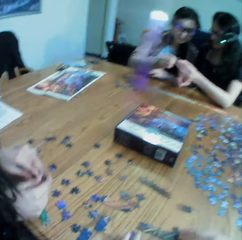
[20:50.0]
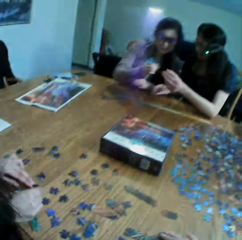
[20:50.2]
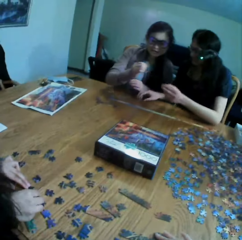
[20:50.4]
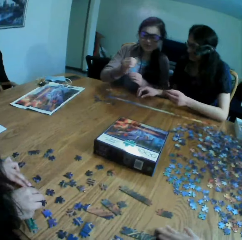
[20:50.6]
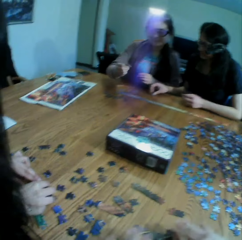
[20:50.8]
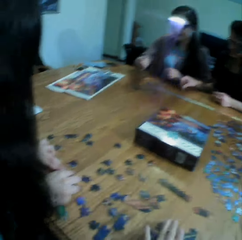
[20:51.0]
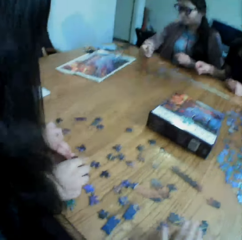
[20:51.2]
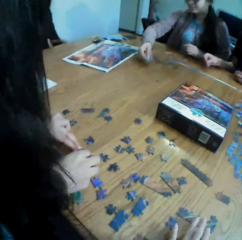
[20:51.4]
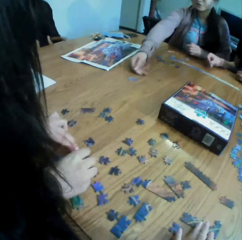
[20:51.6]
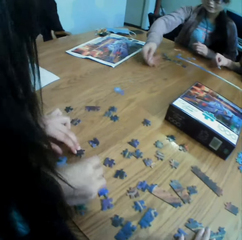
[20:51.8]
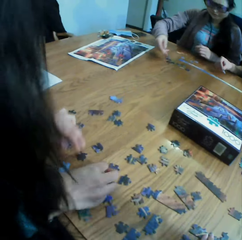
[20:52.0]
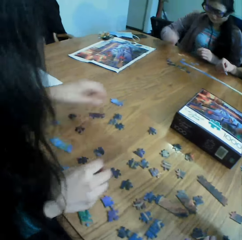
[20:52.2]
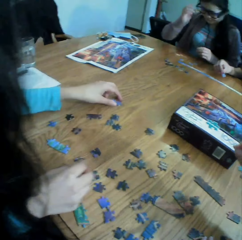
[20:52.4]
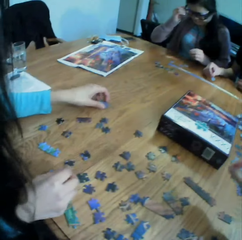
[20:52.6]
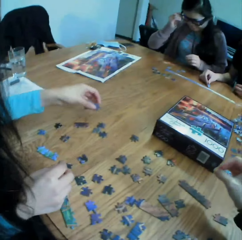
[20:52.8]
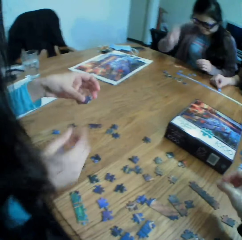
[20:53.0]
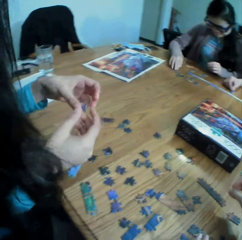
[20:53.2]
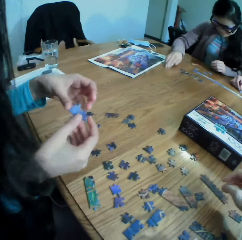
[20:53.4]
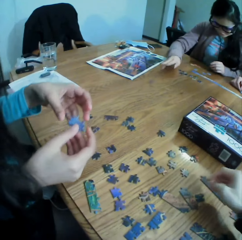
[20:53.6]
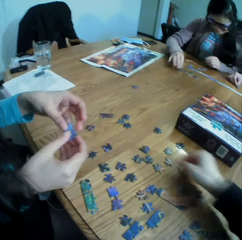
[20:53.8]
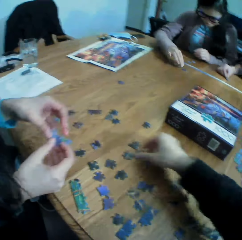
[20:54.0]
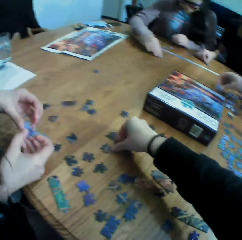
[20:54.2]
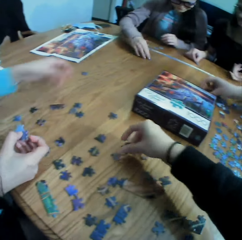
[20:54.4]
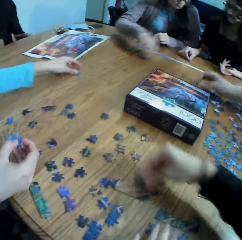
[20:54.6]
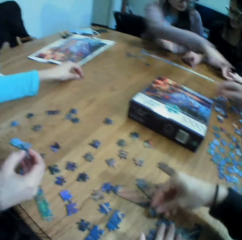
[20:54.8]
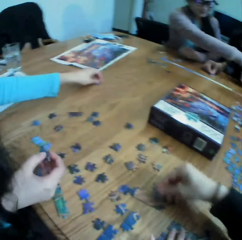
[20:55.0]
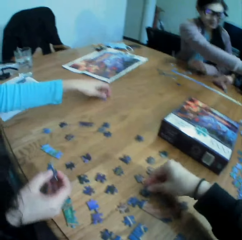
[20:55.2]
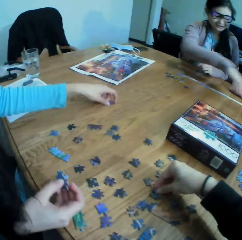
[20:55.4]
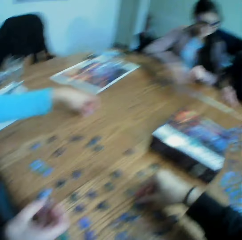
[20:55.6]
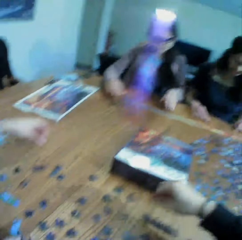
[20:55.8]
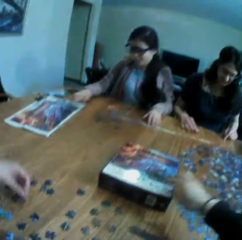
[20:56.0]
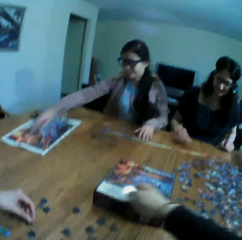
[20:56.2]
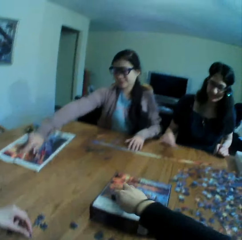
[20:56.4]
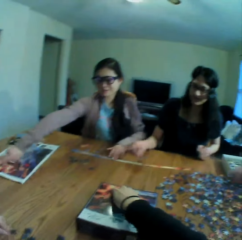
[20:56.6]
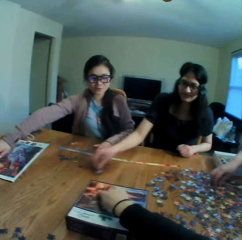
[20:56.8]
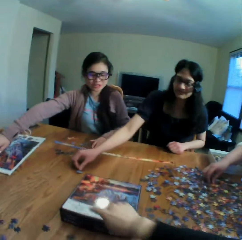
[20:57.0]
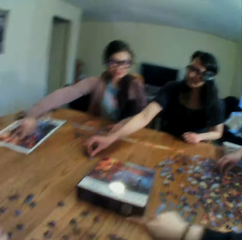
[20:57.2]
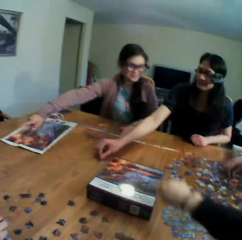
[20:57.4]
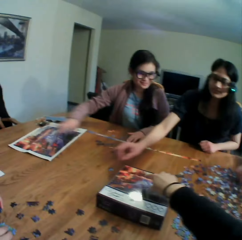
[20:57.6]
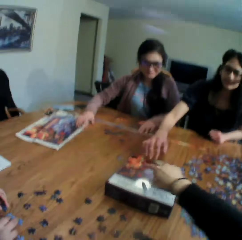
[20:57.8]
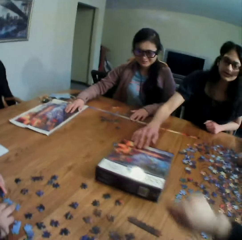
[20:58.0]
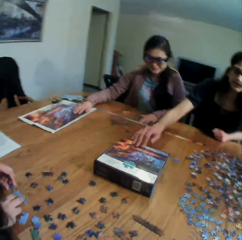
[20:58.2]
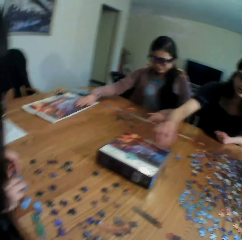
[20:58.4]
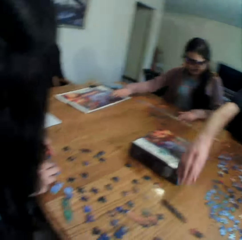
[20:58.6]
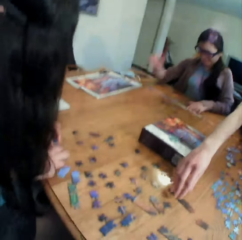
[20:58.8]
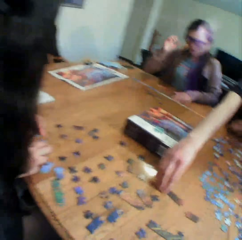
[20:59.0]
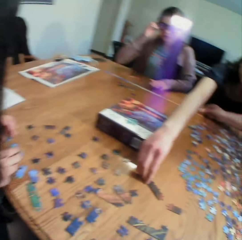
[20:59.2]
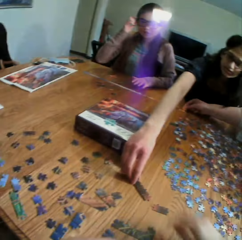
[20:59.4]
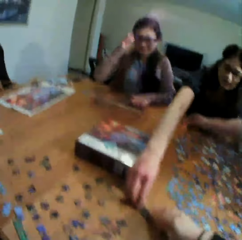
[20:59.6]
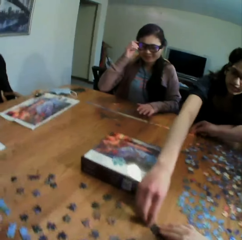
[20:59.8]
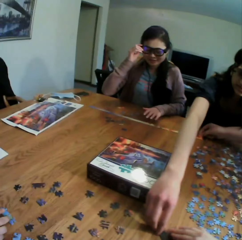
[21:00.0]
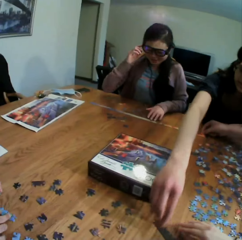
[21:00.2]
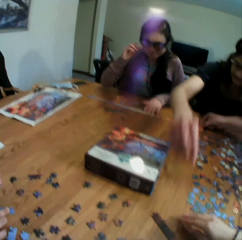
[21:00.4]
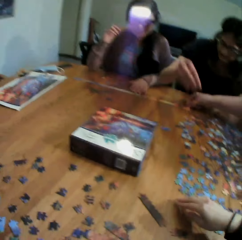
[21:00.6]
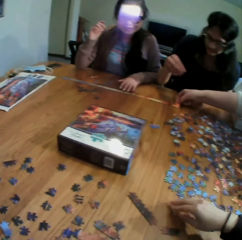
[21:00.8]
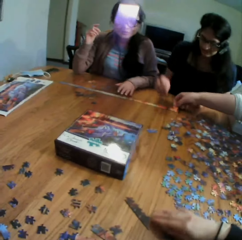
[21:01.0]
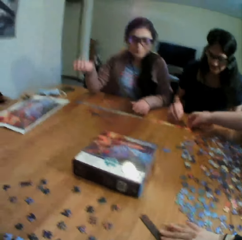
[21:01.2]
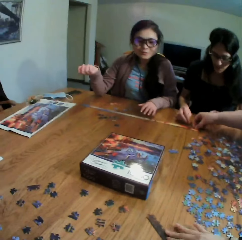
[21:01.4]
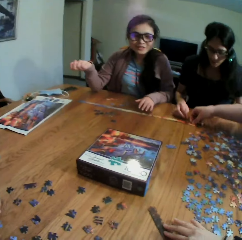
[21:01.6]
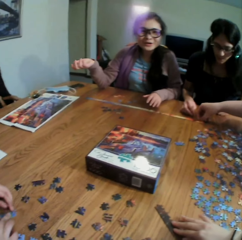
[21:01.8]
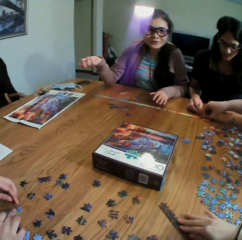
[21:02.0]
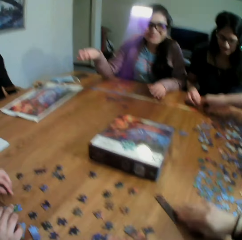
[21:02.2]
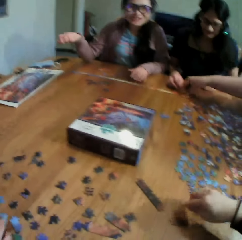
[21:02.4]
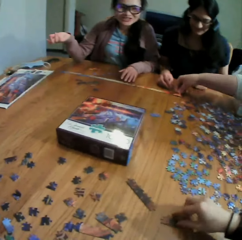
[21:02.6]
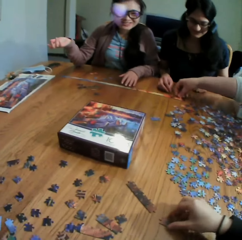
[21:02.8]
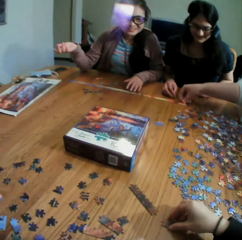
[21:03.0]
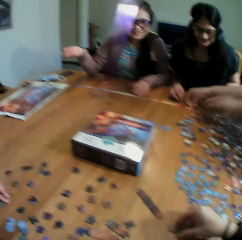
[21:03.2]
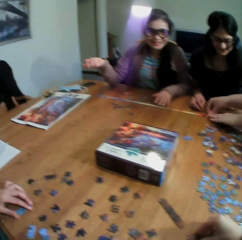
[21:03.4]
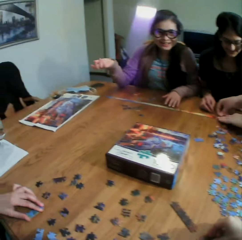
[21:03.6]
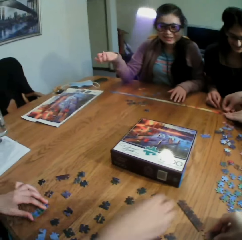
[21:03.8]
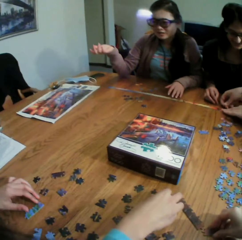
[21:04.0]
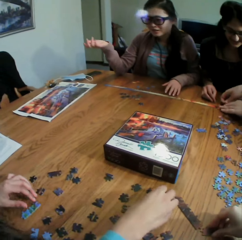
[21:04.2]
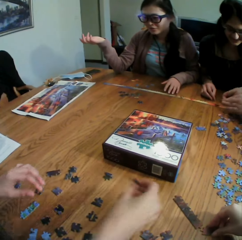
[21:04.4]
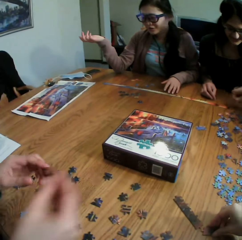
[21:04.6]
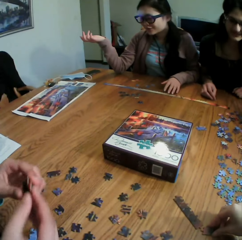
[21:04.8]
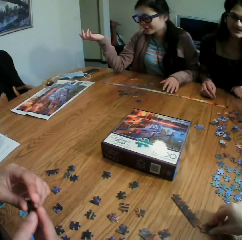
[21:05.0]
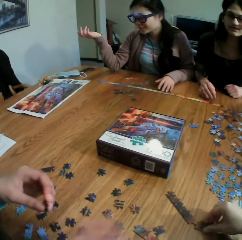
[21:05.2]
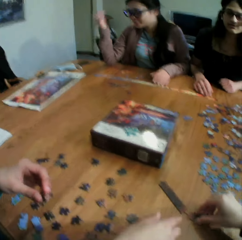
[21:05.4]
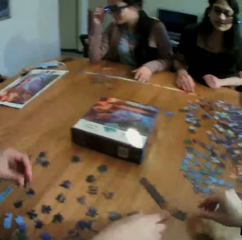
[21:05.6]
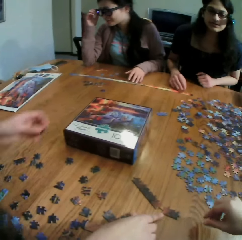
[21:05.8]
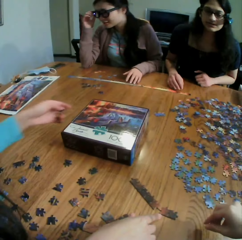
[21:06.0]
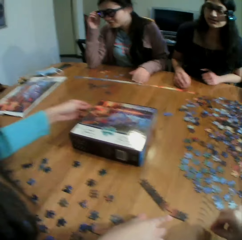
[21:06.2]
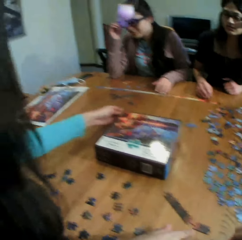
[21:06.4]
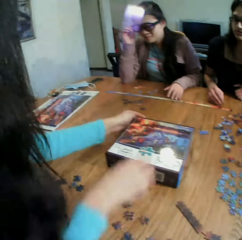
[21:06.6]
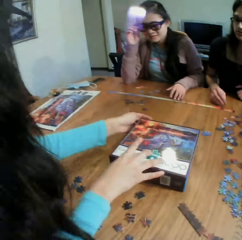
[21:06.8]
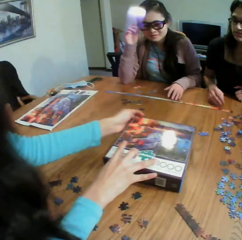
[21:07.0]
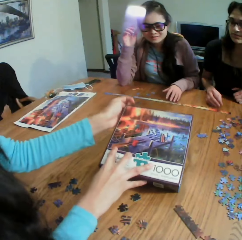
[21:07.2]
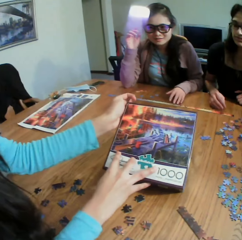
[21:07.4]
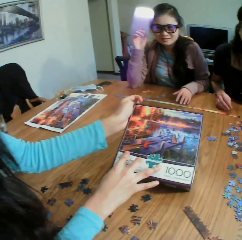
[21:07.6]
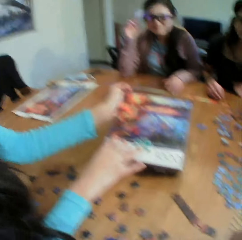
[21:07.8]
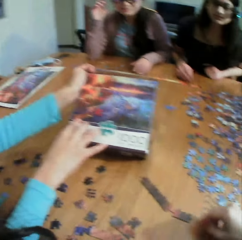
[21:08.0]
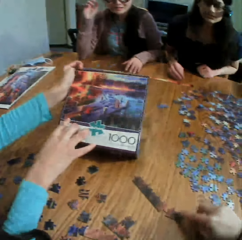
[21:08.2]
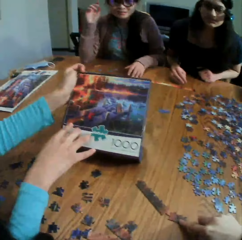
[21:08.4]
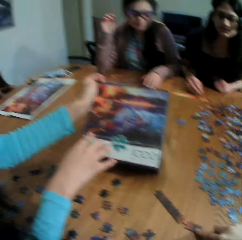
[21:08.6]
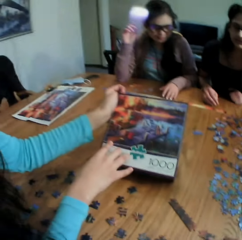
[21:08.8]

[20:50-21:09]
The camera wearer moves the puzzles on the table. They look at the colleagues. A lady throws the jigsaw clipart towards another lady. The camera wearer takes a puzzle. They move the puzzle on the table. They play the jigsaw puzzle with the other lady. They point at the box. They converse with the colleagues. They touch the jigsaw puzzle box. They look at the table. A third lady touches the jigsaw clipart. The camera wearer touches a puzzle on the table. They converse with the colleagues. The first lady talks to the camera wearer. The camera wearer touches the puzzle. They look at the box. They talk to the other lady. The other lady checks the jigsaw puzzle box and talks.

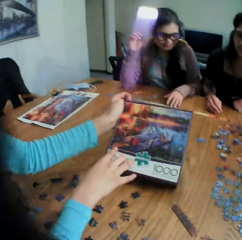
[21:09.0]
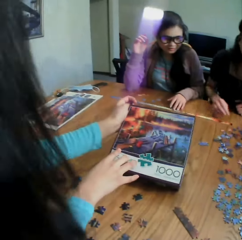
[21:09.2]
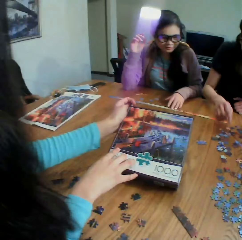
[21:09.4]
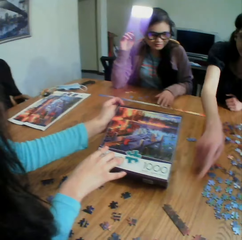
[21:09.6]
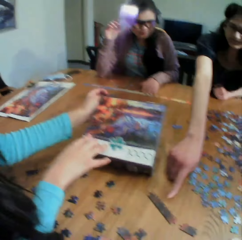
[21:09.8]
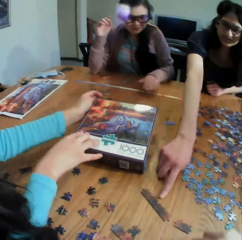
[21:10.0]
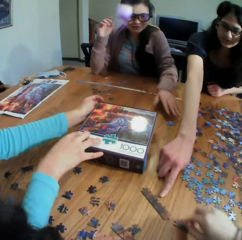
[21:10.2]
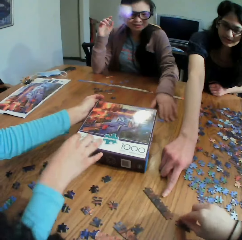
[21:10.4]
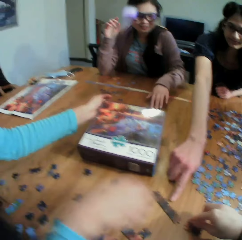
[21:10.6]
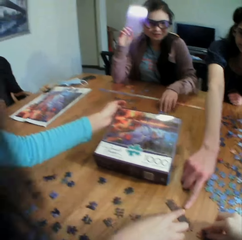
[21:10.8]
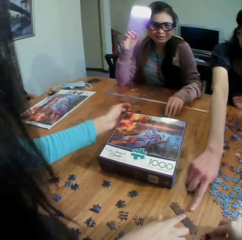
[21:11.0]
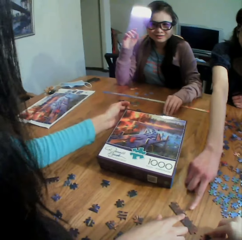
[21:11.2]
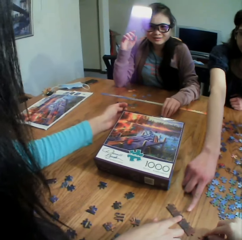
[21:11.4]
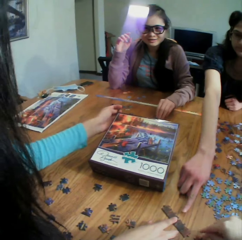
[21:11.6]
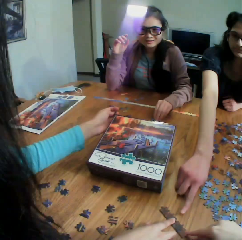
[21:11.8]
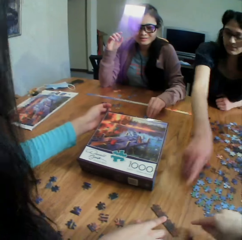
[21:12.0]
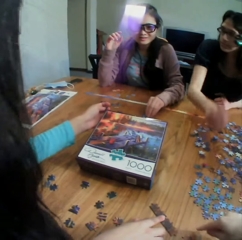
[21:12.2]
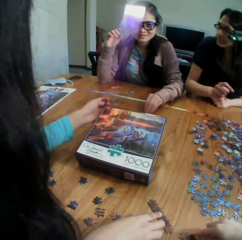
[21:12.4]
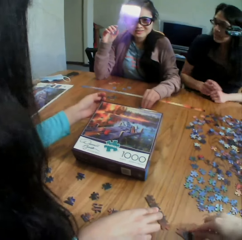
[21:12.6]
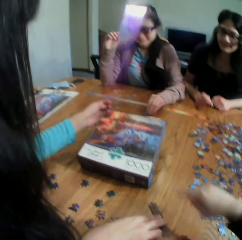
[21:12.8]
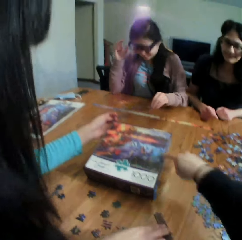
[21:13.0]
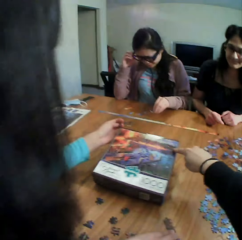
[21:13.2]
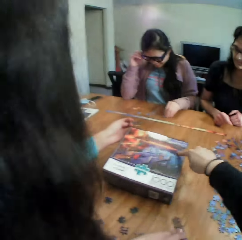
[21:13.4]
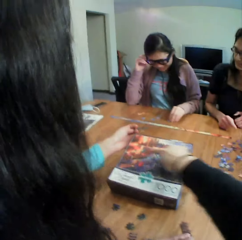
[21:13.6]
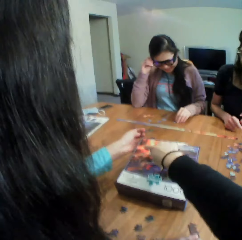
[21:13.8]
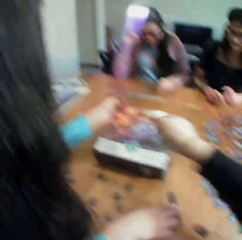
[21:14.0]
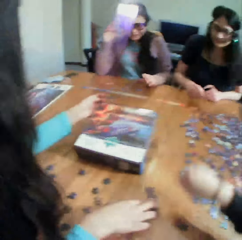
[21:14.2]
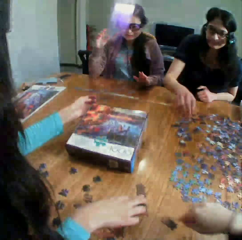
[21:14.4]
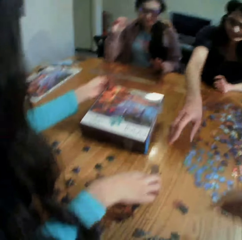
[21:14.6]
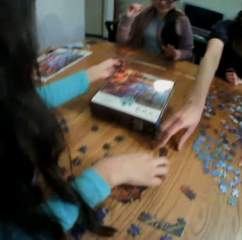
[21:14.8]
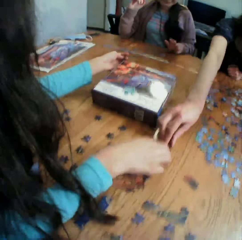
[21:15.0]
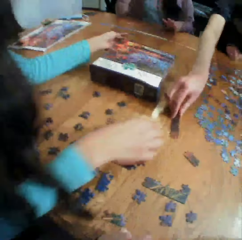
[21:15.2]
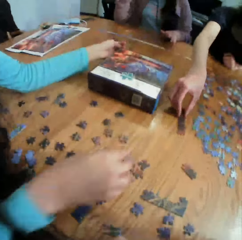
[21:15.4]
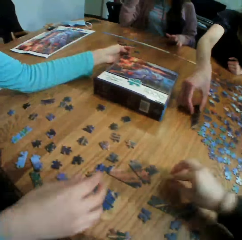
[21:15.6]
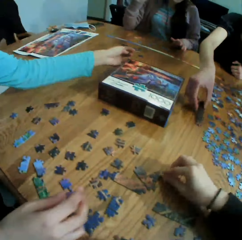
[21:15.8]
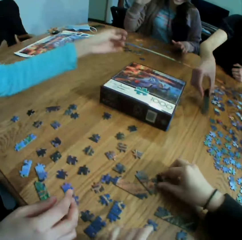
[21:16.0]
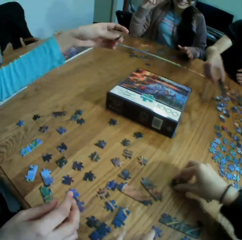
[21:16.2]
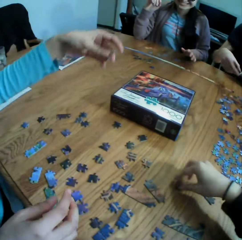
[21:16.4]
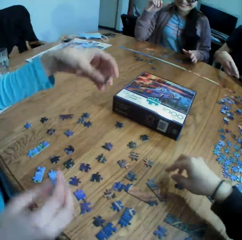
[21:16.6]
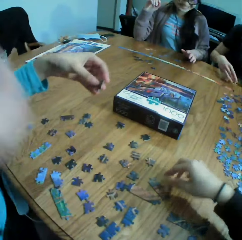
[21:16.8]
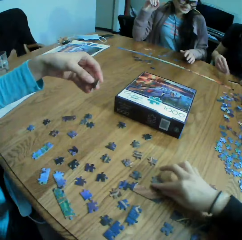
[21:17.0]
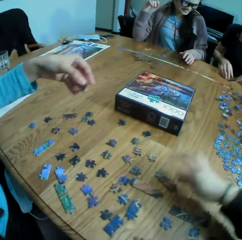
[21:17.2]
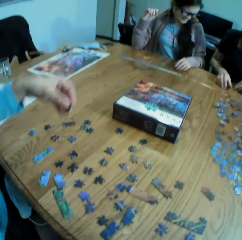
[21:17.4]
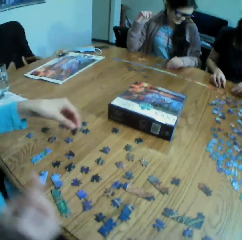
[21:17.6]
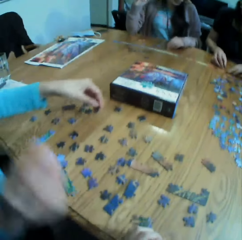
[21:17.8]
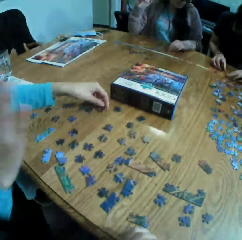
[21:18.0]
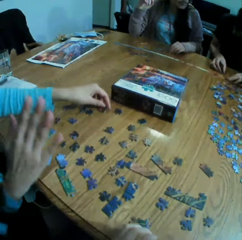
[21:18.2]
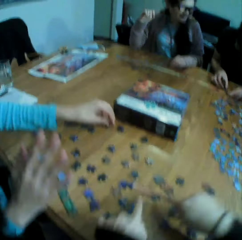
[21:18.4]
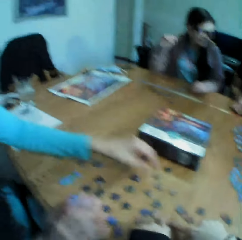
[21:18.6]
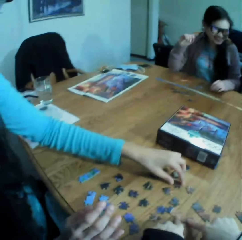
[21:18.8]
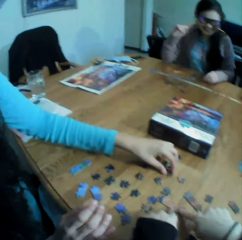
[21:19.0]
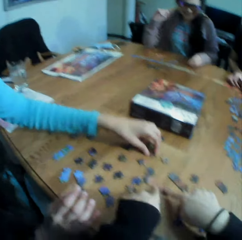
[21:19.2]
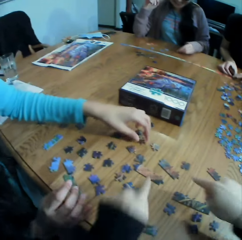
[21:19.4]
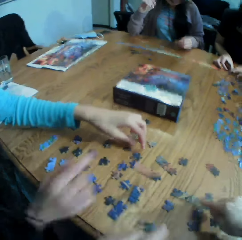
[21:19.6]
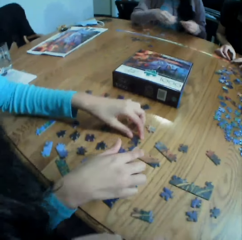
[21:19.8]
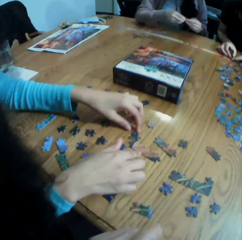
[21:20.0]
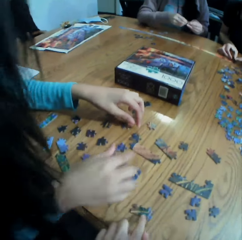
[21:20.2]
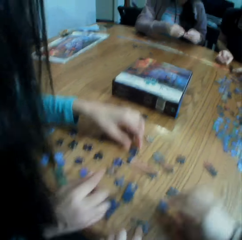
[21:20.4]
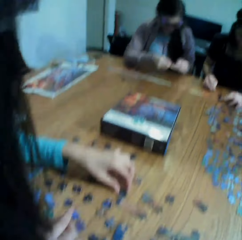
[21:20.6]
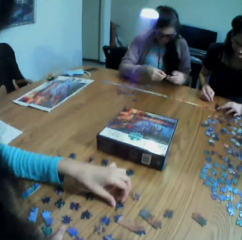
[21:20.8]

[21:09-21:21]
The camera wearer points at the puzzle. They talk. They point at the box. They move the hand on the table. A lady talks to the camera wearer. Another lady picks up the jigsaw clipart from the table. The camera wearer touches a puzzle on the table. They talk. They laugh to the colleagues. They point at the puzzle. They talk to the colleagues.
